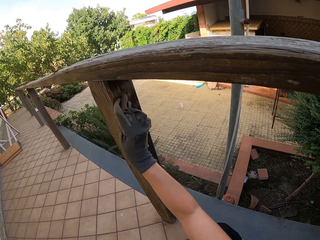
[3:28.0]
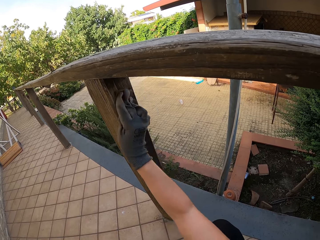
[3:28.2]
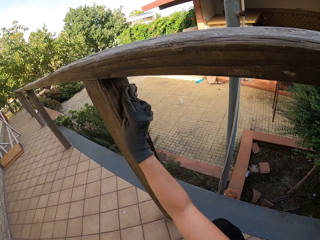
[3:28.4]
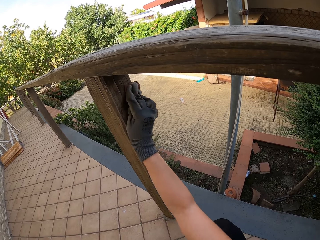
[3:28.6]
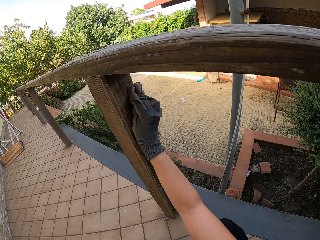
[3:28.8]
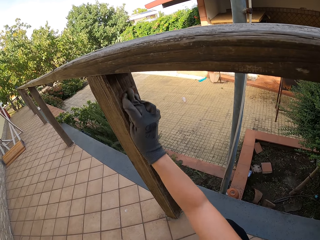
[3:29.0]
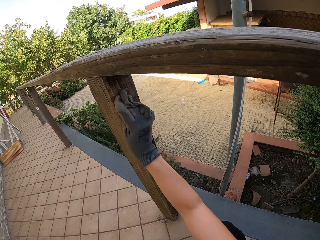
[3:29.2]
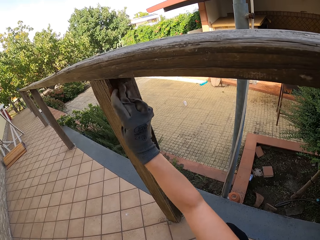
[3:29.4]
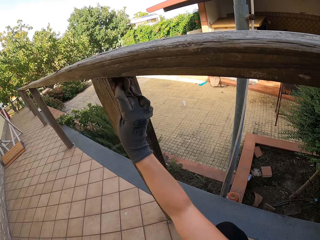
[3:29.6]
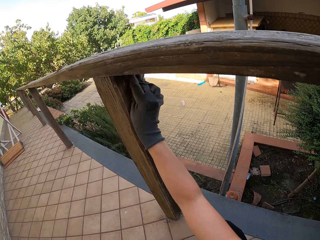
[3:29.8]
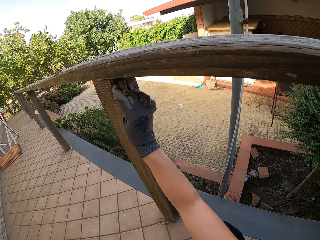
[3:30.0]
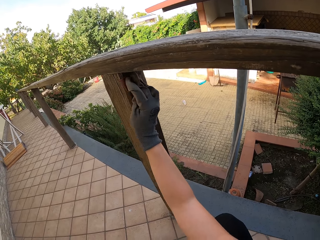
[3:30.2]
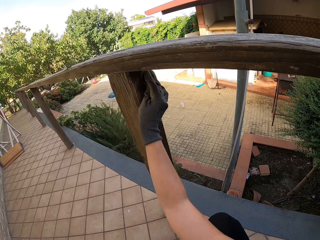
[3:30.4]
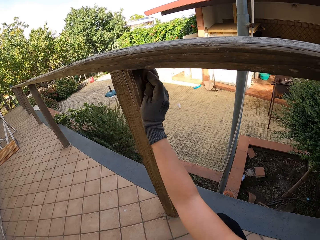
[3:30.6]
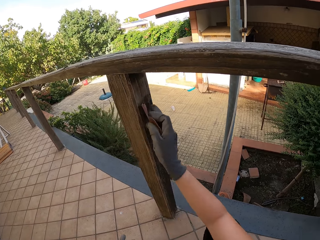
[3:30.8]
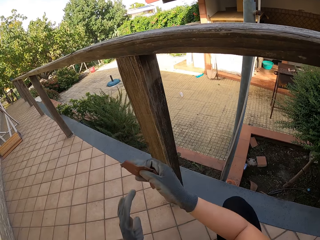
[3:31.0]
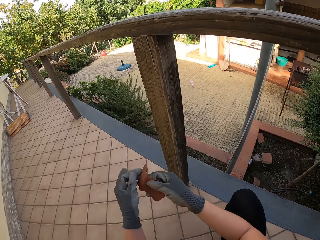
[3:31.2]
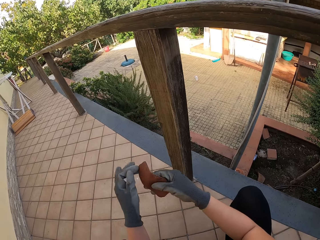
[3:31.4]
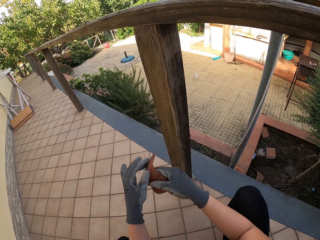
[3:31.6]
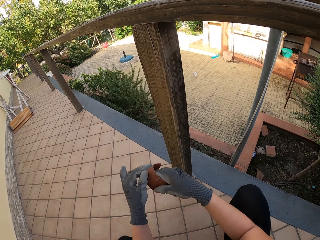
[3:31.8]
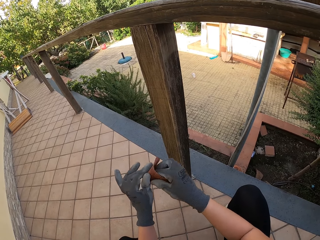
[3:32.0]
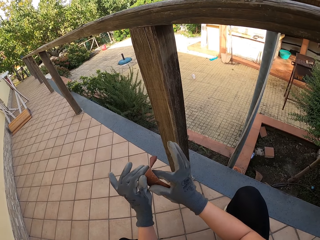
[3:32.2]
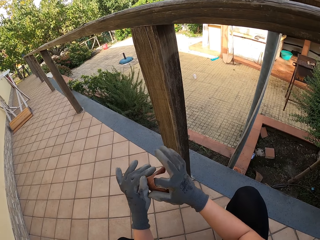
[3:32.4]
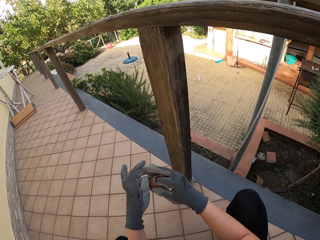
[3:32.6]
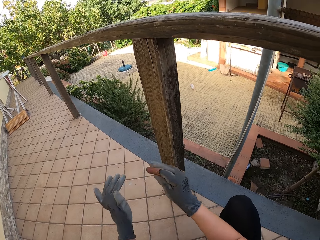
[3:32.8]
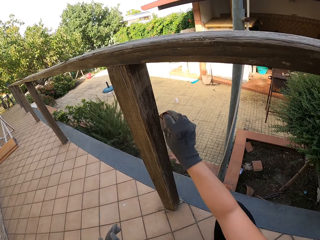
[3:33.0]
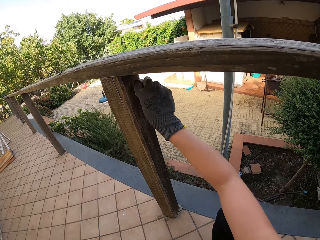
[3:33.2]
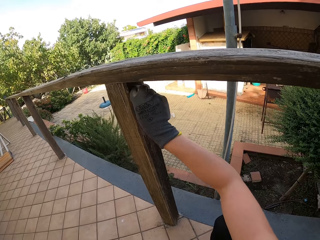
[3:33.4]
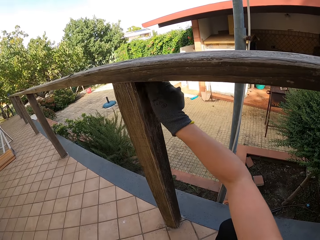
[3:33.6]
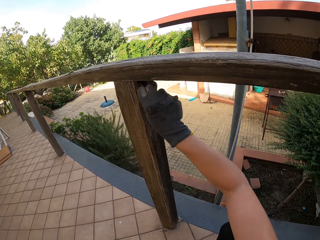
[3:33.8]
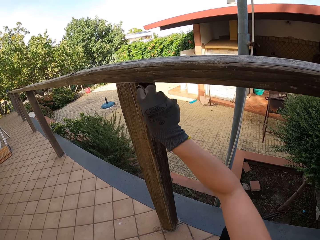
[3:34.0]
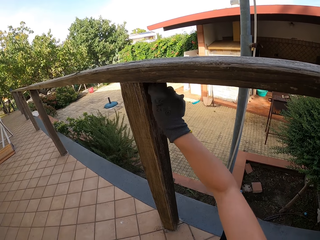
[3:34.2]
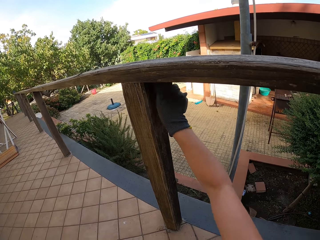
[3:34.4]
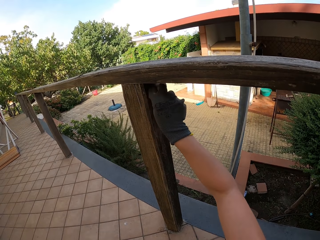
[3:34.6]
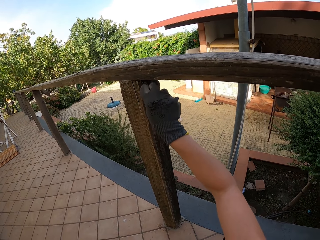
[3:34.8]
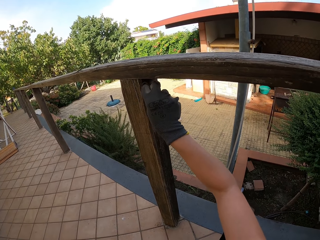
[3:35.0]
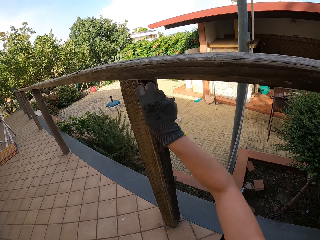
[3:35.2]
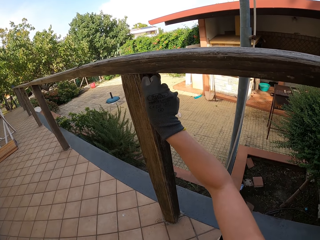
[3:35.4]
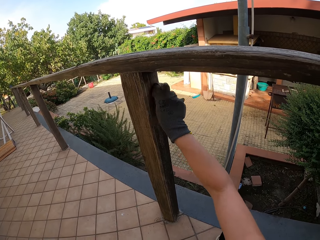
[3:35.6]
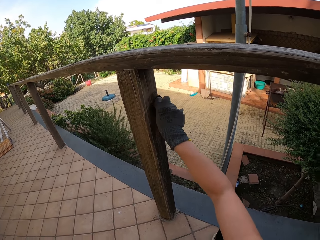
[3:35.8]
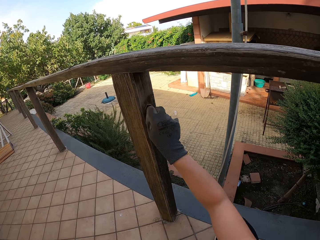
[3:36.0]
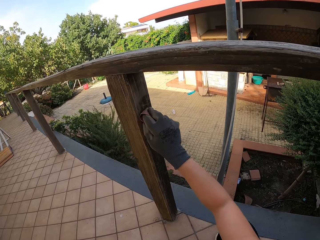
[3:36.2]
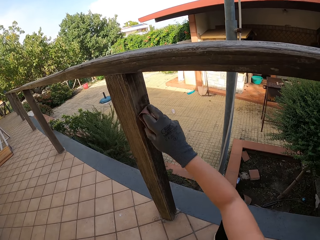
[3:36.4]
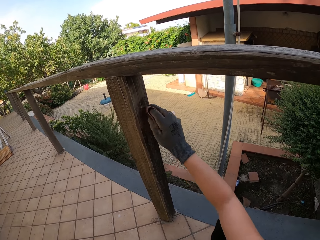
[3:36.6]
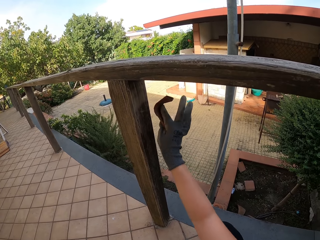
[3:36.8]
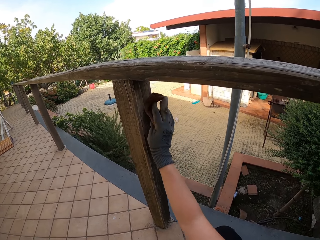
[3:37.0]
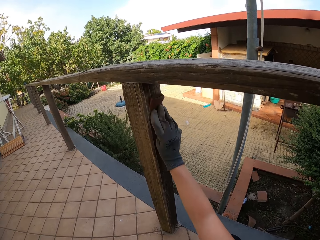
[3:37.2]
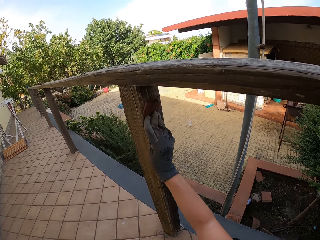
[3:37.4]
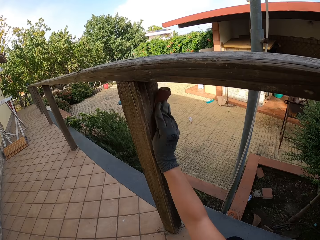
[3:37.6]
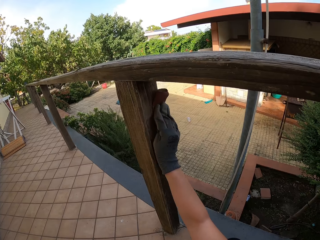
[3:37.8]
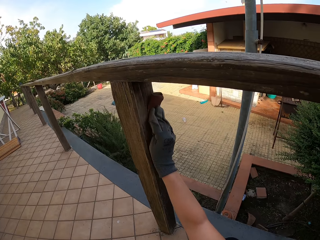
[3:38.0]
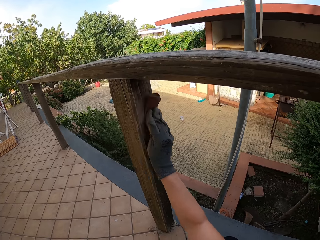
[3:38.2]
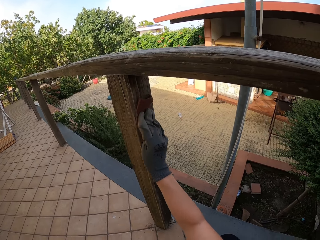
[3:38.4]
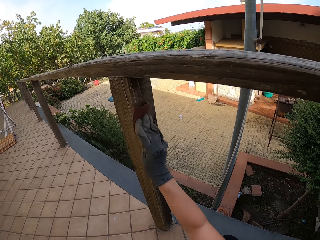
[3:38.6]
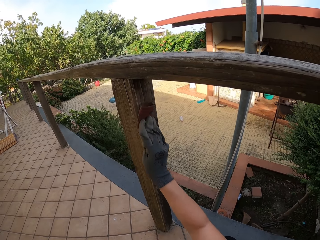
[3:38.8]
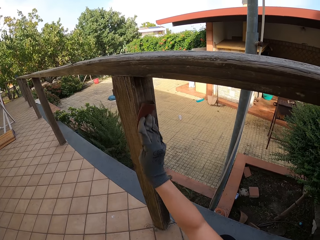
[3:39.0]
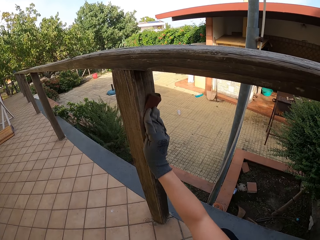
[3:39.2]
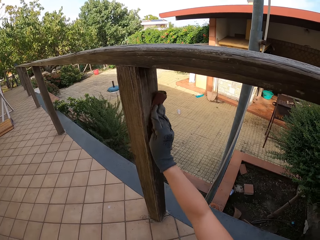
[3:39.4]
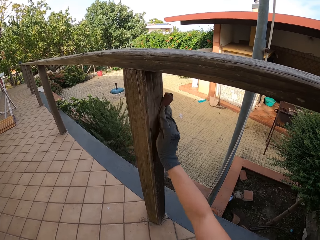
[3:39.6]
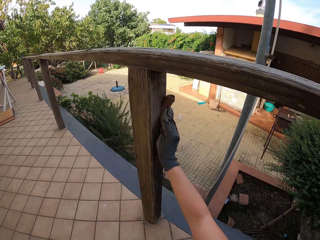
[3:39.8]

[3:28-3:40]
The camera wearer folds the sandpaper. They smoothen the wood with sandpaper.

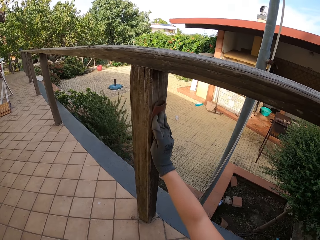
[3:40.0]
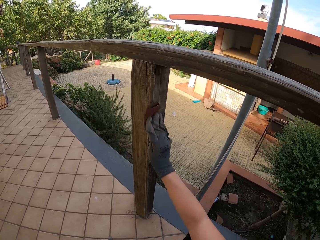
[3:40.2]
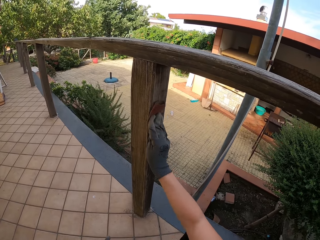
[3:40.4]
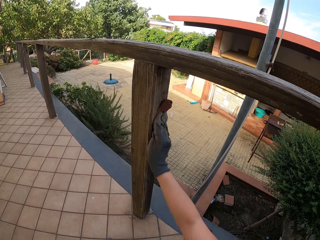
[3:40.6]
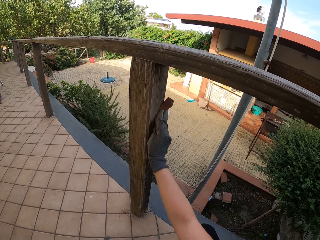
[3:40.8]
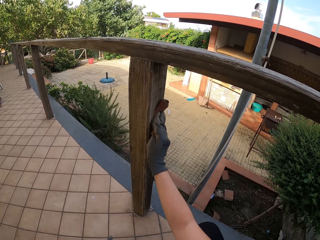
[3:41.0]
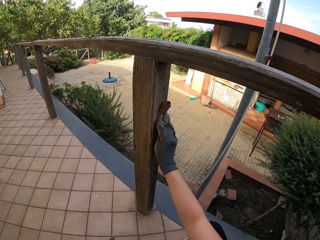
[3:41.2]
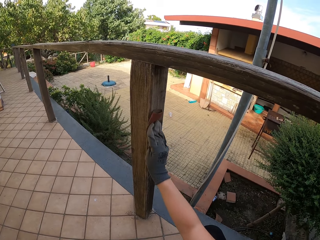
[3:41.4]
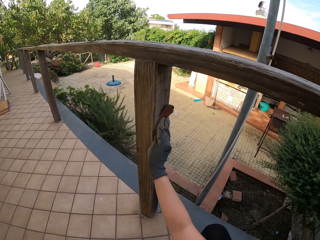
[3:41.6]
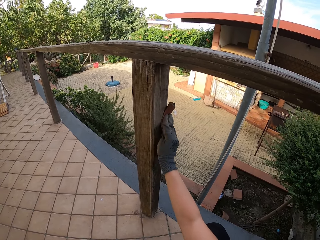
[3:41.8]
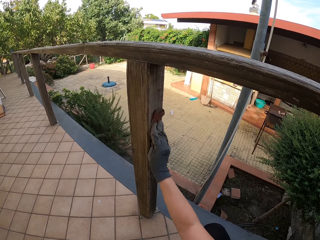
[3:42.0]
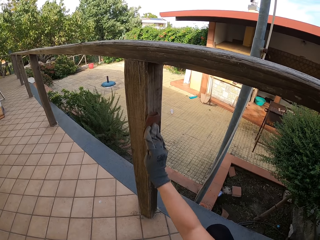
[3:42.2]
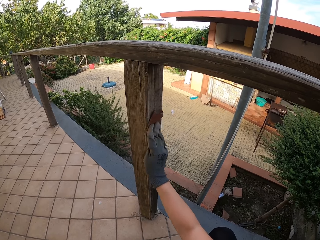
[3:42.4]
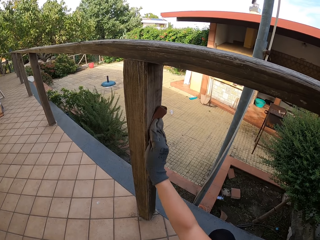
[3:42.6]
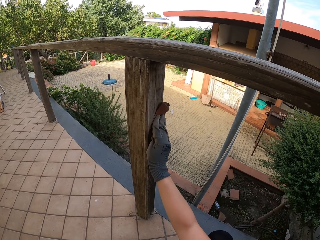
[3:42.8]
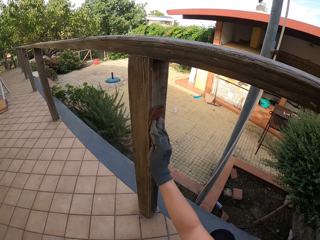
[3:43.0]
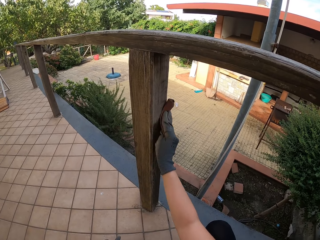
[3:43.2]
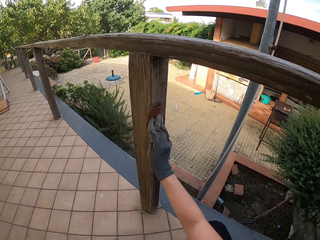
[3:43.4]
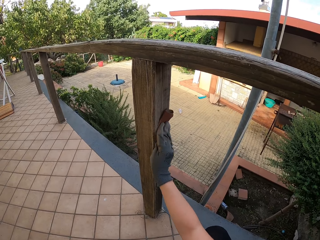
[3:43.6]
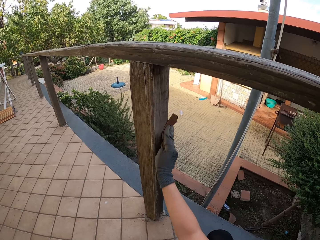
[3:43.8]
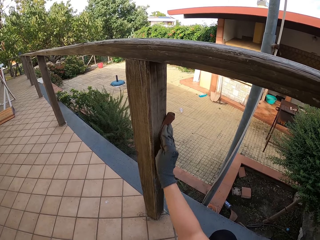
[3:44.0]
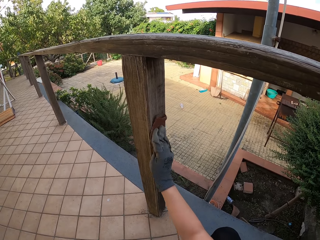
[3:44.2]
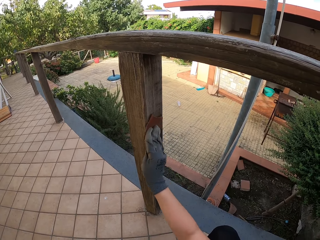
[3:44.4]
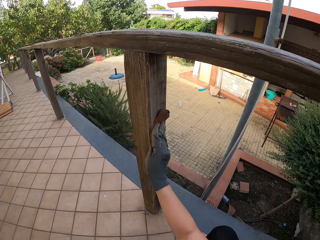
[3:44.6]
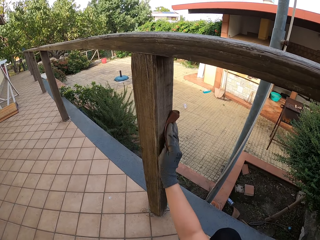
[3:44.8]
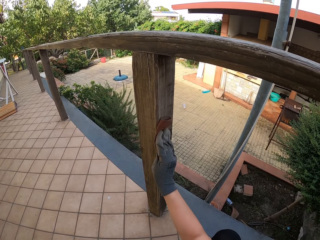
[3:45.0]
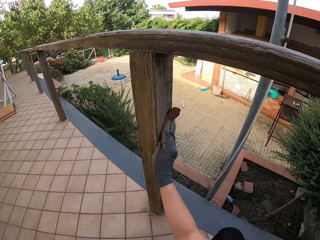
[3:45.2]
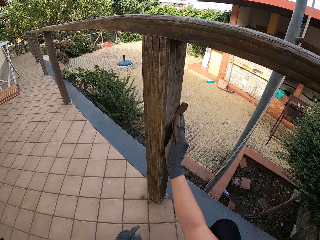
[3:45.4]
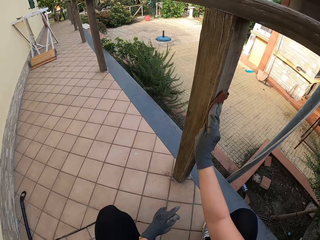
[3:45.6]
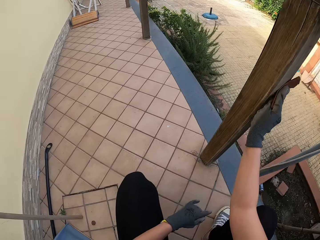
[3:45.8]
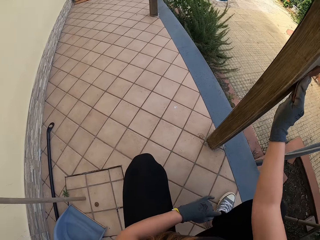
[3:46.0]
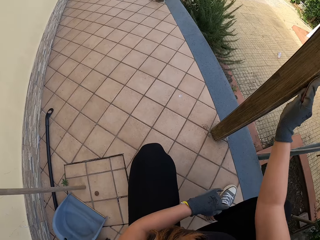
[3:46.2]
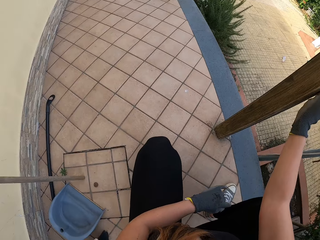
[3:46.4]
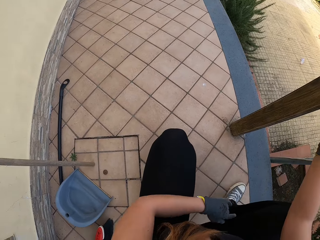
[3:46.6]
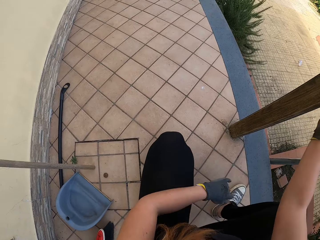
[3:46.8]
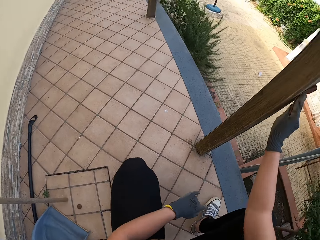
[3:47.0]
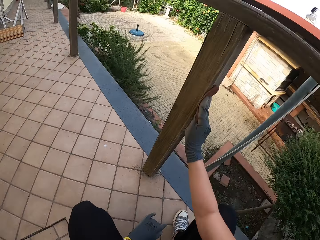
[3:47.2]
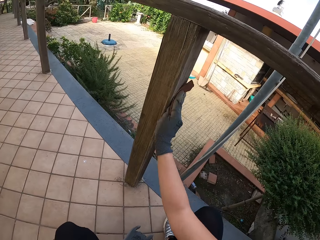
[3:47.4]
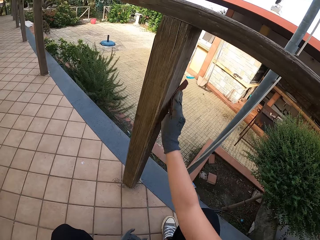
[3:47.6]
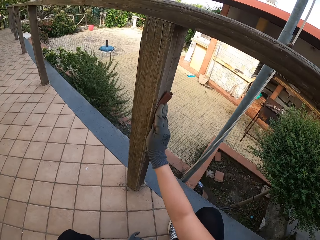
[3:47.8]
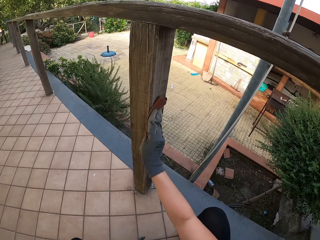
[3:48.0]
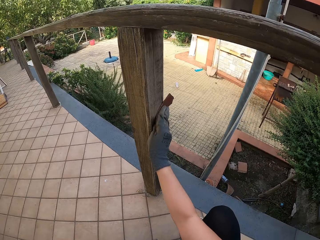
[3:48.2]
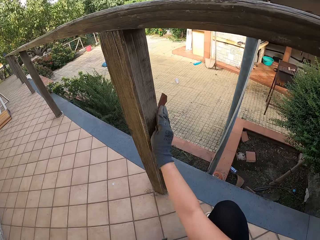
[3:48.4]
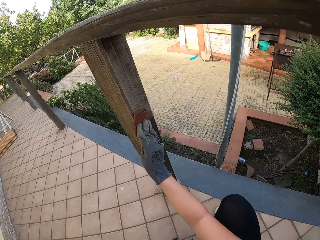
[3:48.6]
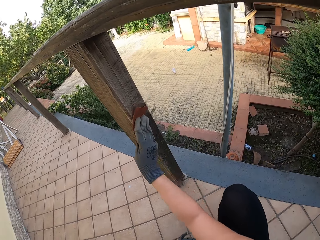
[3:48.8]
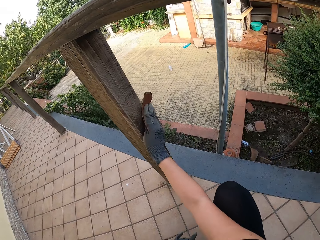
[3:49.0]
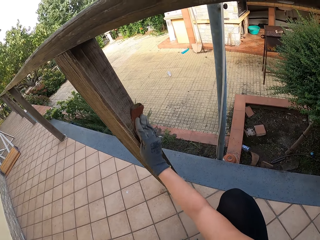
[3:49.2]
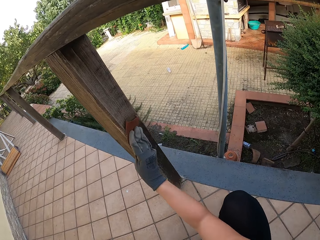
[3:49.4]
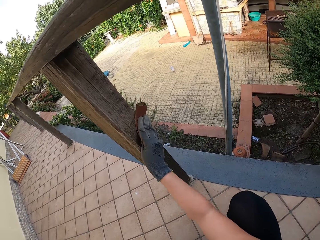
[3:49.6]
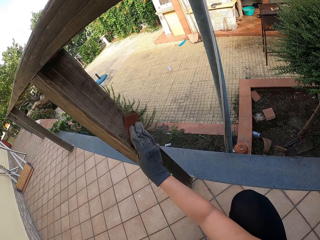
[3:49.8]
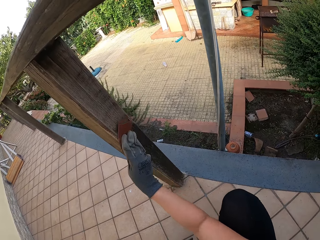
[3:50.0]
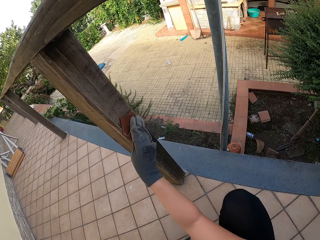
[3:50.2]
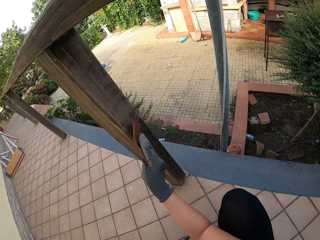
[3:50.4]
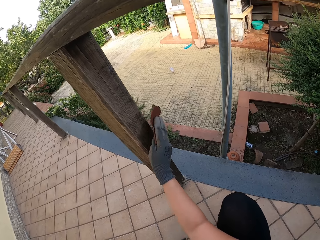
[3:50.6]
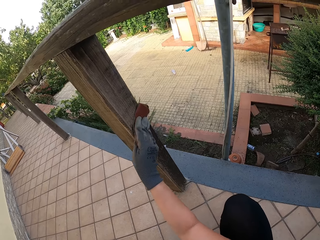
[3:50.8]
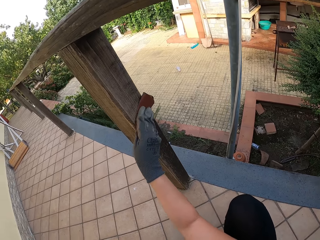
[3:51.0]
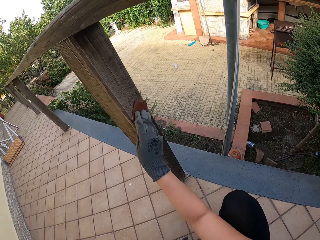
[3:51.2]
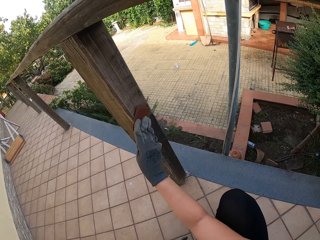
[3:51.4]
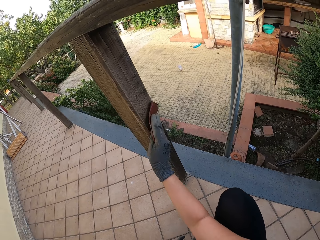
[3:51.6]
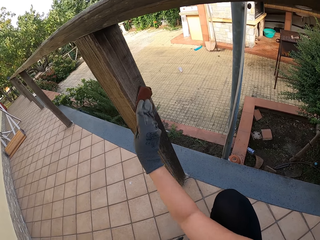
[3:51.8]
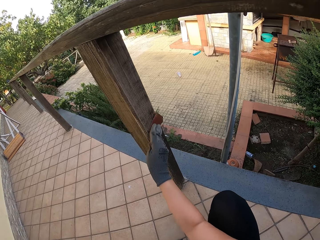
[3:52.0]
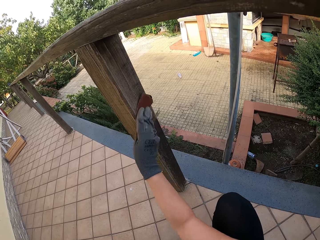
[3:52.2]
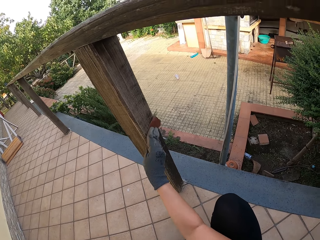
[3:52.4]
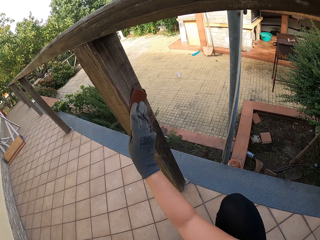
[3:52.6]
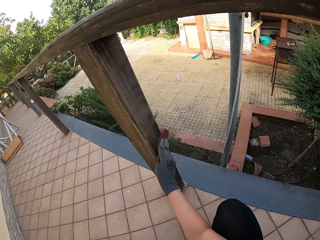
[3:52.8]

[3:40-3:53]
The camera wearer looks around the compound. They smoothen the wood with sandpaper.
